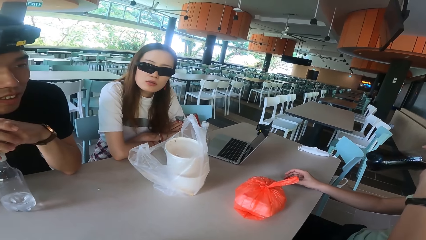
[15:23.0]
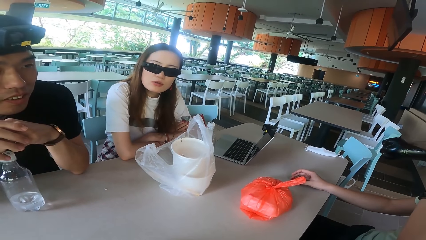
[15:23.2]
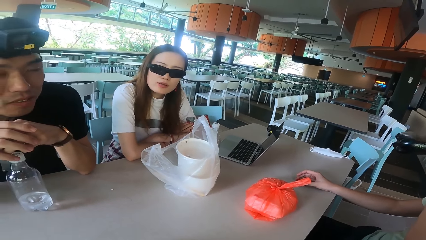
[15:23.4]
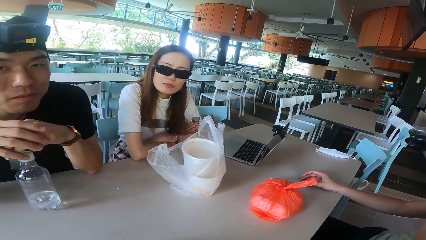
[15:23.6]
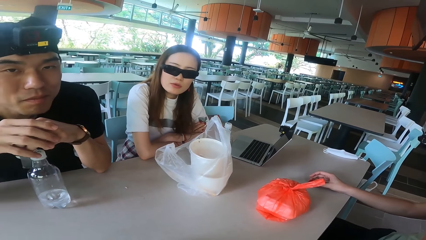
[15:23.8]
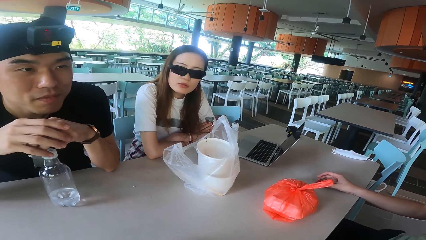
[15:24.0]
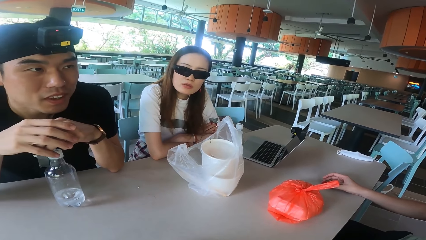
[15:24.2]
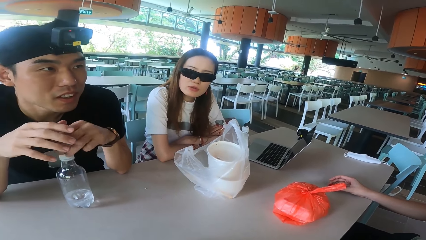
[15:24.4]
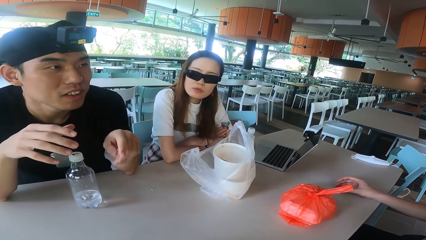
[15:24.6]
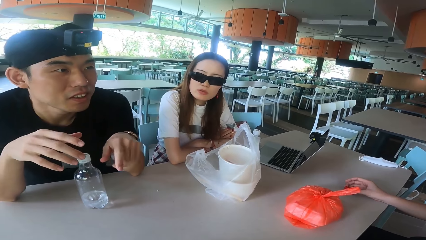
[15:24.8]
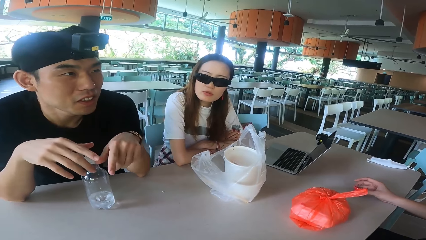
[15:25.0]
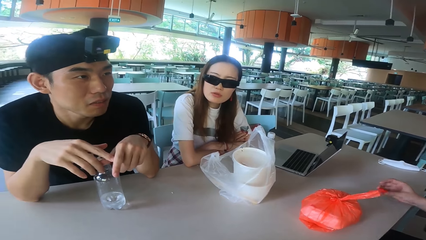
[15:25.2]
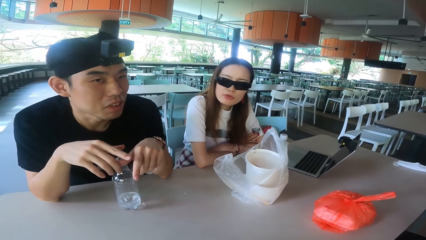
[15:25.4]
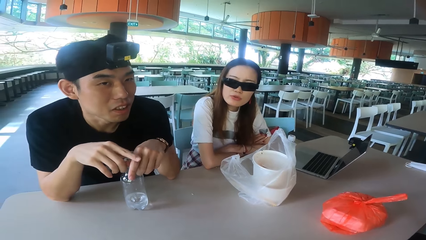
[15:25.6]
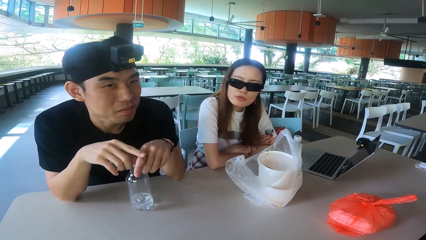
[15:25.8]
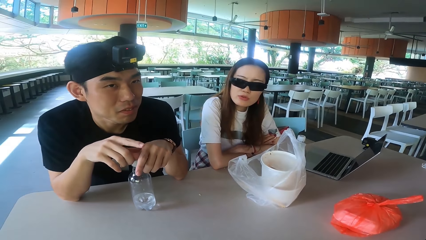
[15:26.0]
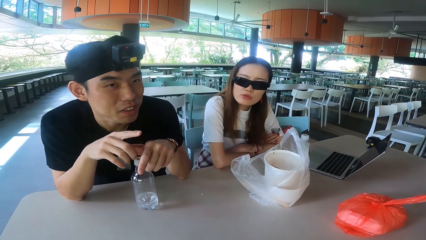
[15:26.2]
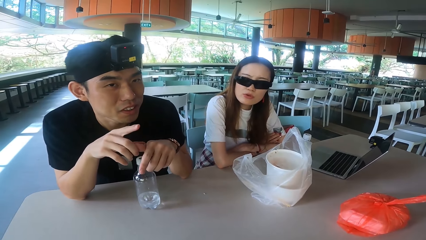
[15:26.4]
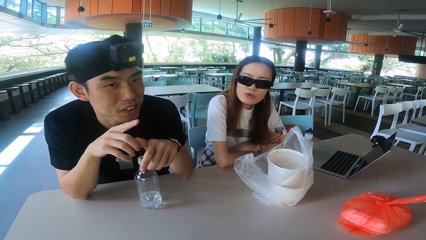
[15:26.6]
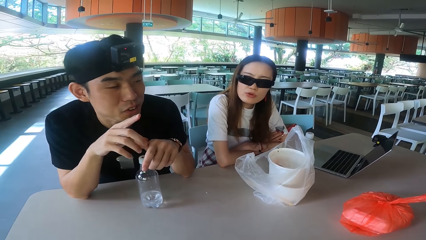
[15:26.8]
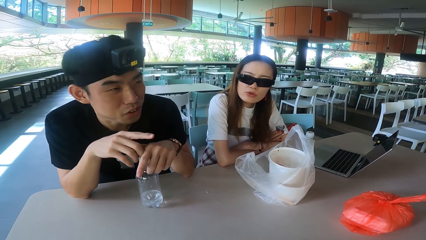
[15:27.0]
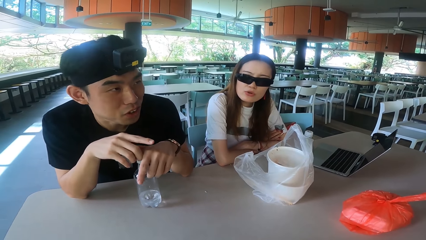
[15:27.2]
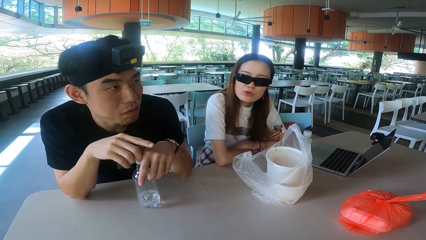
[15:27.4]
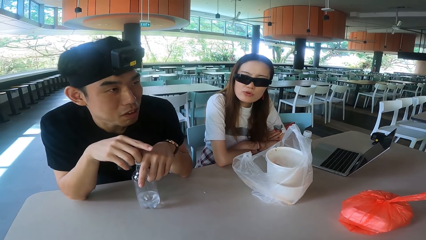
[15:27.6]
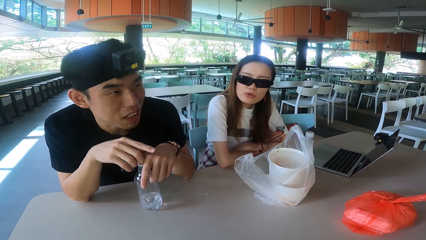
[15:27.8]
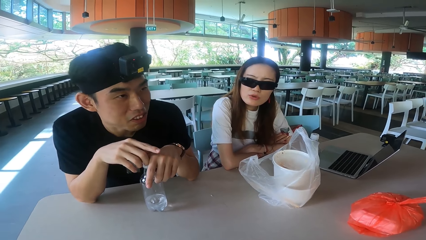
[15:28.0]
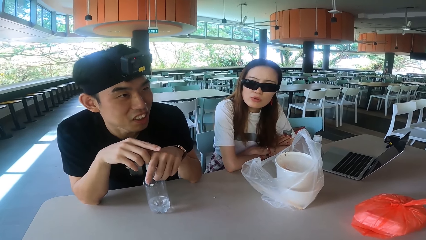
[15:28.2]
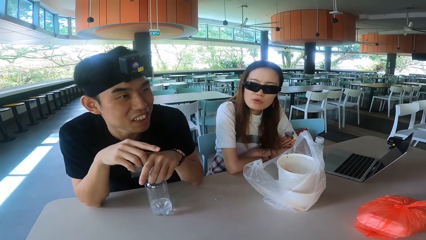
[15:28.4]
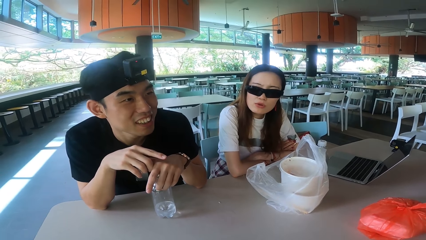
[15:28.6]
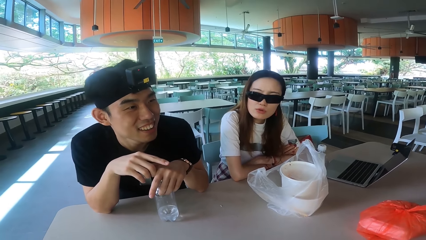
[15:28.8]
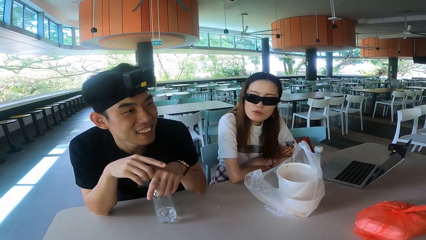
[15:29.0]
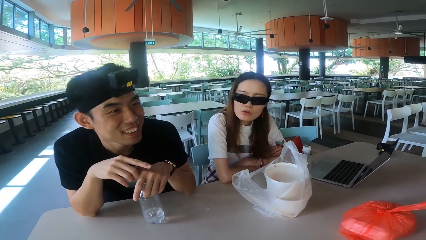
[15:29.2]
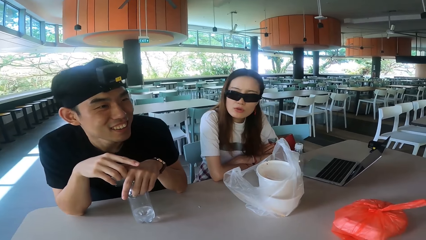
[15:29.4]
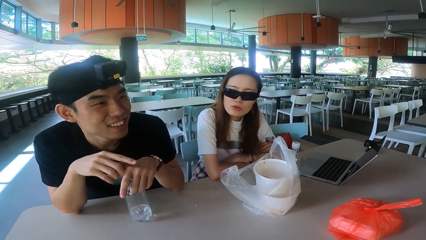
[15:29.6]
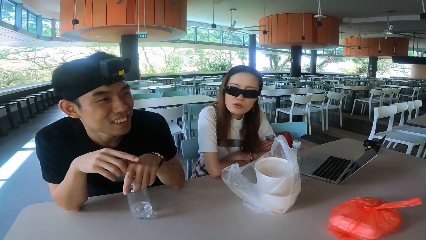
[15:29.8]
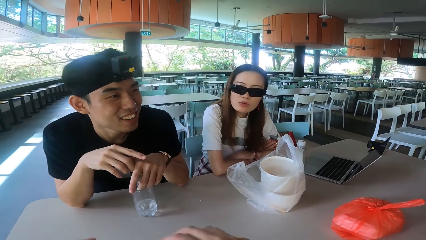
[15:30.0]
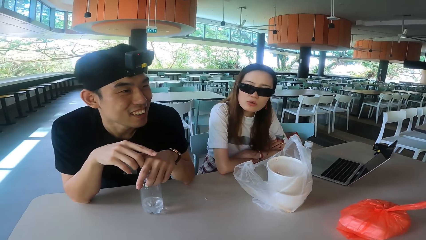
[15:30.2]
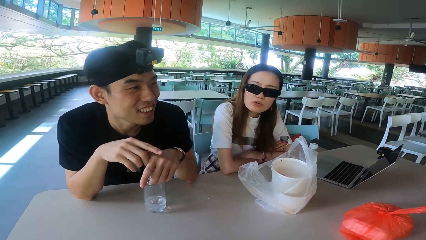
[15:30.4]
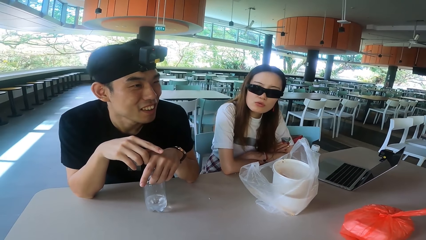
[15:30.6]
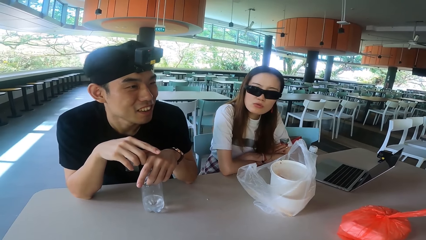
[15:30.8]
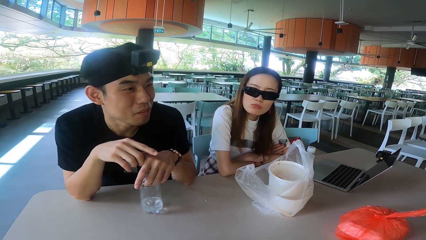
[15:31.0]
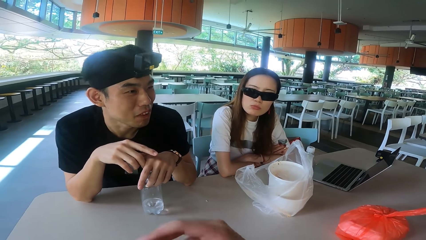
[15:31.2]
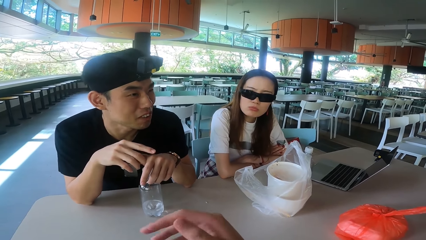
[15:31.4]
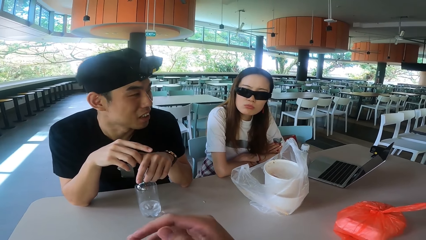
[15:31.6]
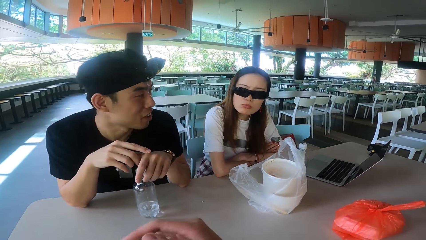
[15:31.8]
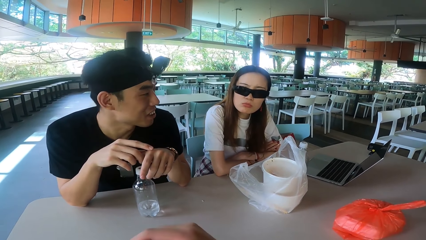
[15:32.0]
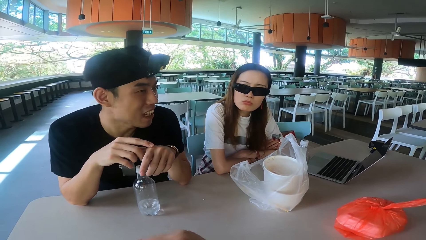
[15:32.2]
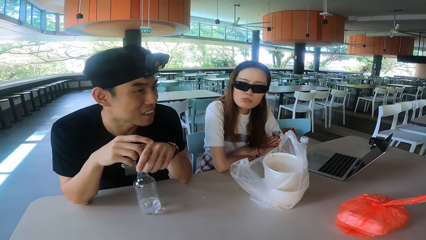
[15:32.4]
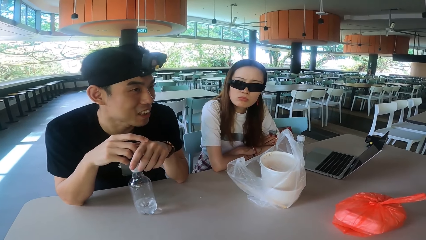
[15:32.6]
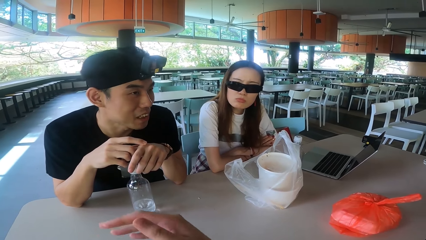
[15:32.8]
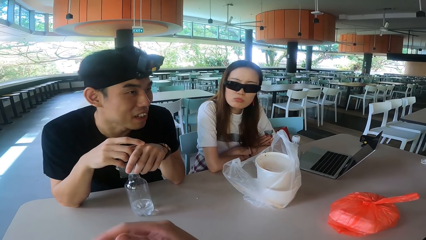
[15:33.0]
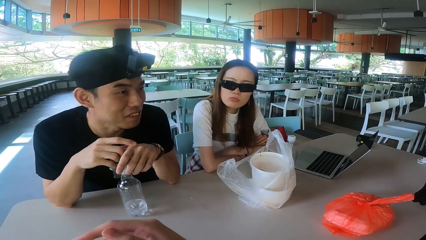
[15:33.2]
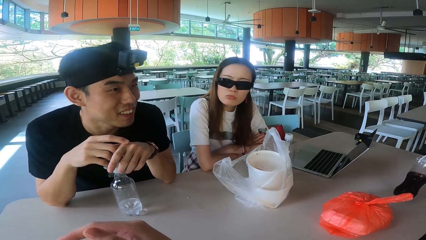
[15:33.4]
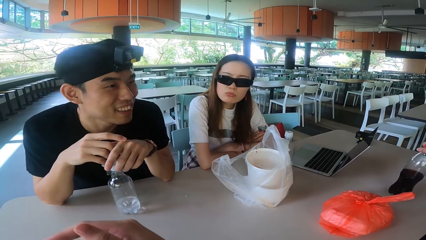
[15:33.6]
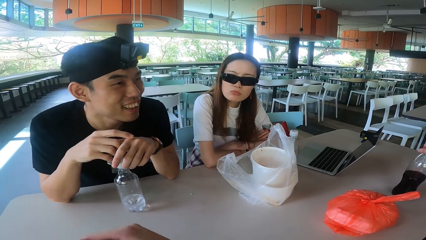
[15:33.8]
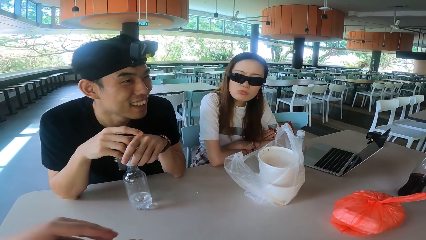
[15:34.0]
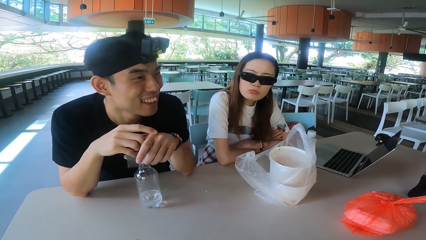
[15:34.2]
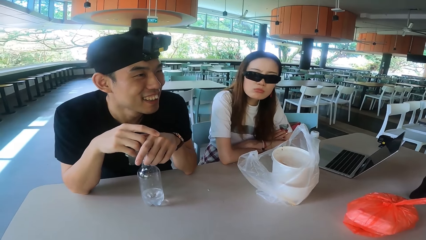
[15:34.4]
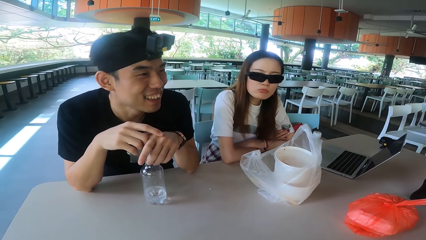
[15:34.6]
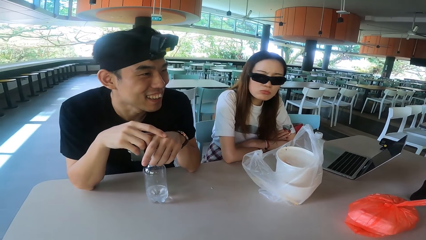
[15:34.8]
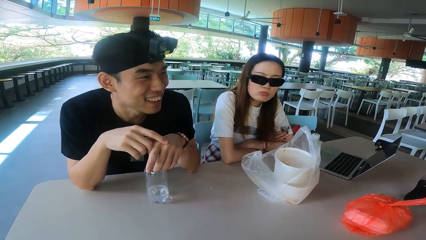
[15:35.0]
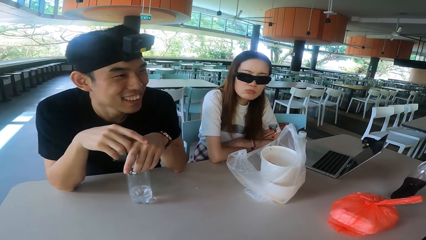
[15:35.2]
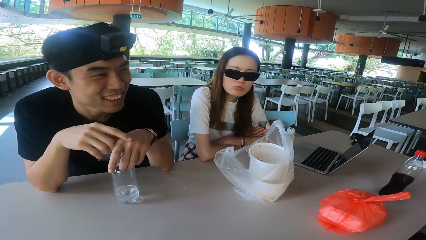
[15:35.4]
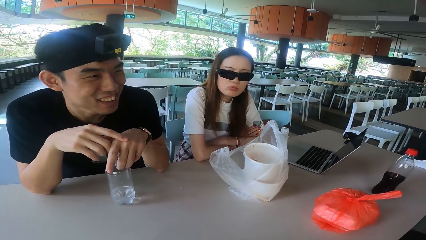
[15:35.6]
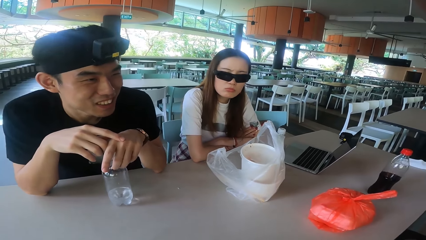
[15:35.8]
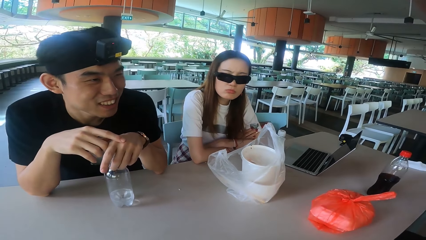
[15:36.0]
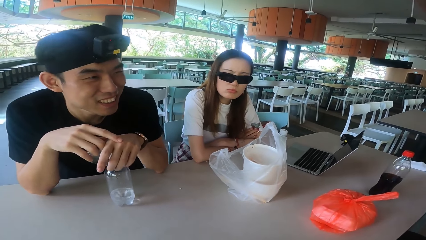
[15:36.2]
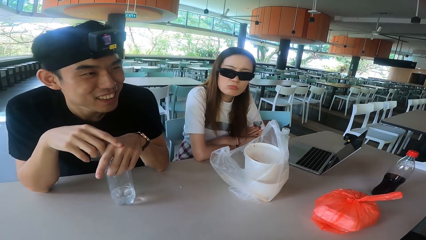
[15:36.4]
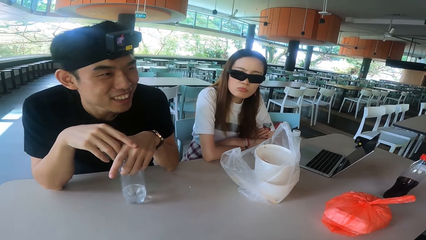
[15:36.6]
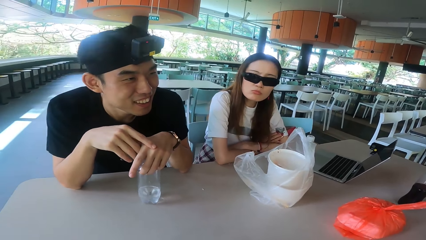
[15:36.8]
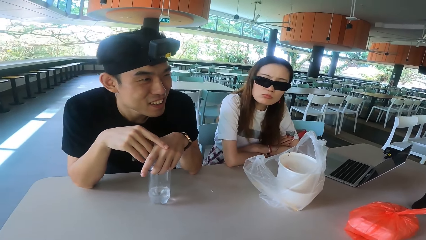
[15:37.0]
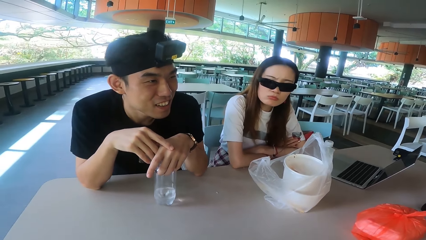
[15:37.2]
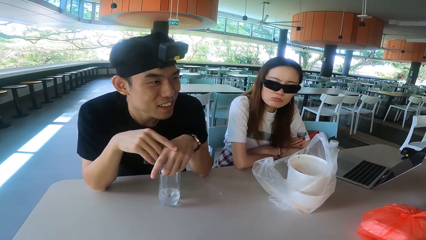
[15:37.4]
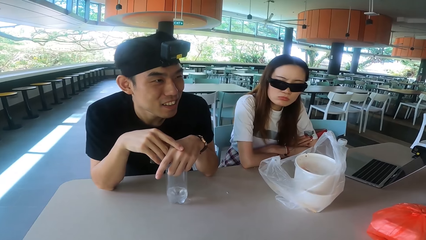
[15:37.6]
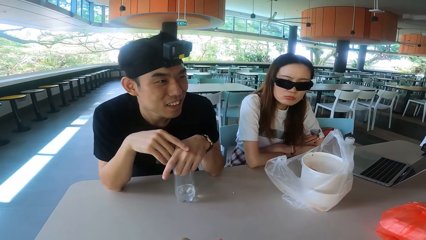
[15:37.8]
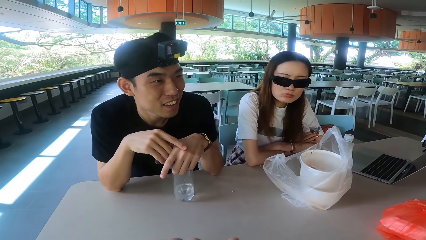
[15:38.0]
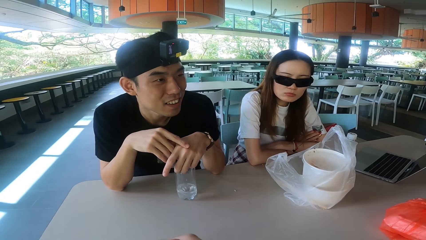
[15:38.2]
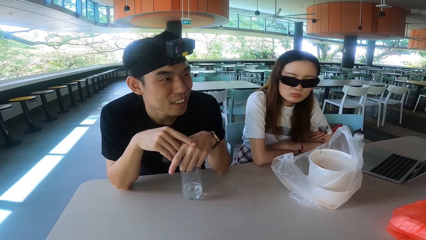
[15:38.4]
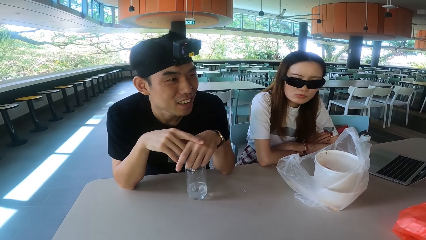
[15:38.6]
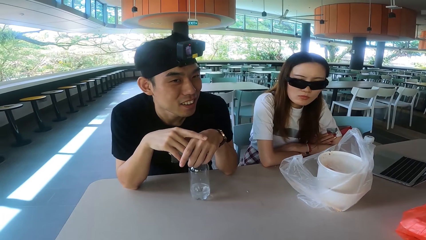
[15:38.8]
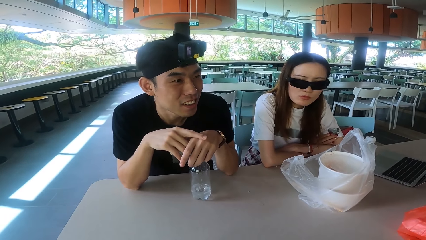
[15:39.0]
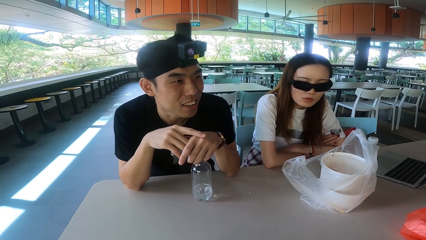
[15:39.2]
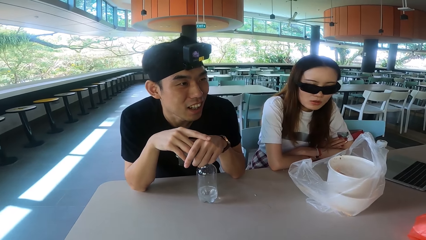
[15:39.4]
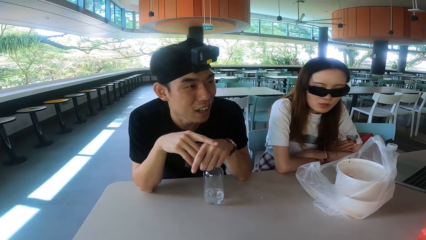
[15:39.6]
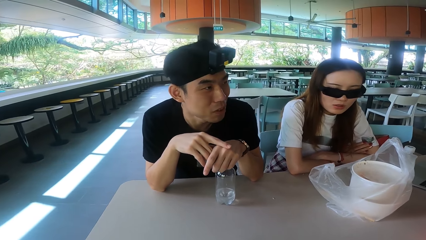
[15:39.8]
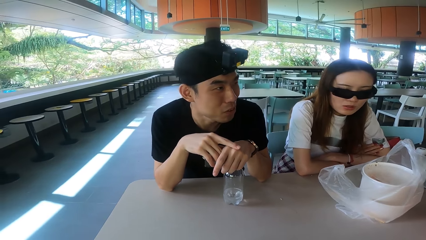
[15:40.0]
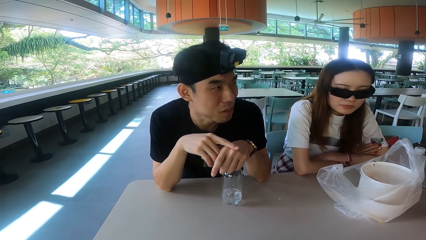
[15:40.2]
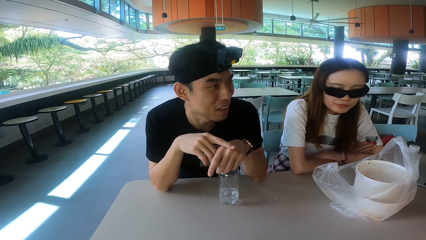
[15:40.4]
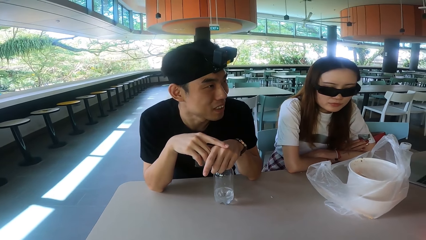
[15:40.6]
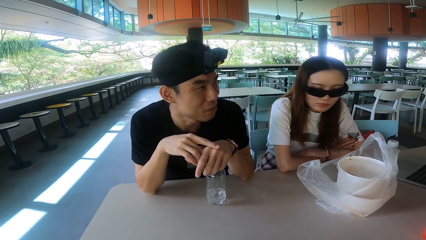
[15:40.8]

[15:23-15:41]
A man drinks the soda. Another man moves the hands. A third man talks to the rest on the table. The camera wearer moves the hands. The first man drops the soda. The second man talks.
